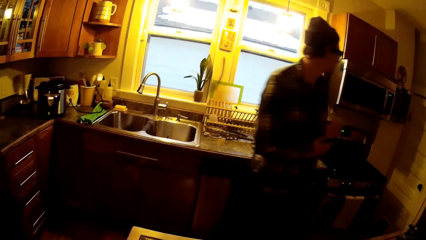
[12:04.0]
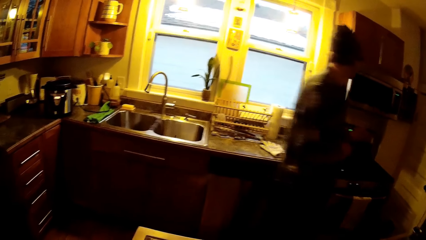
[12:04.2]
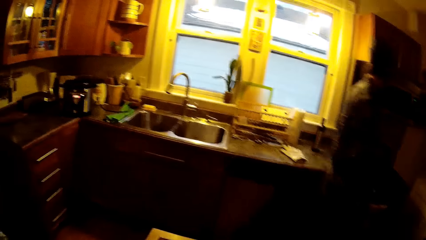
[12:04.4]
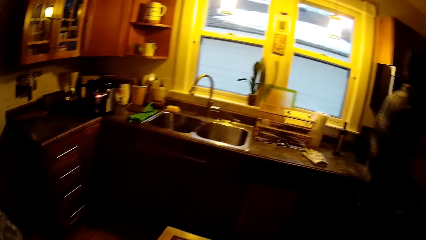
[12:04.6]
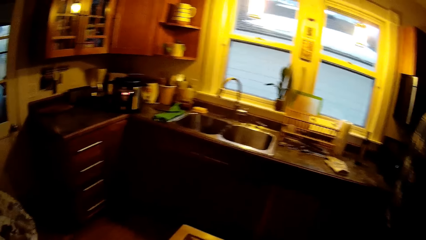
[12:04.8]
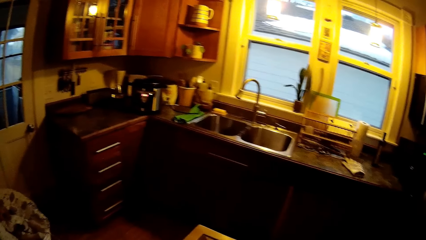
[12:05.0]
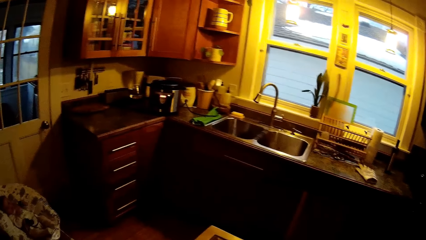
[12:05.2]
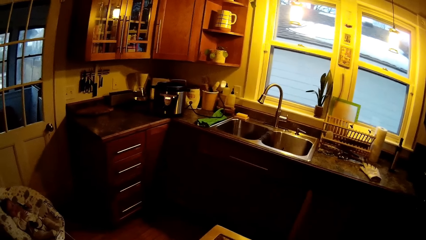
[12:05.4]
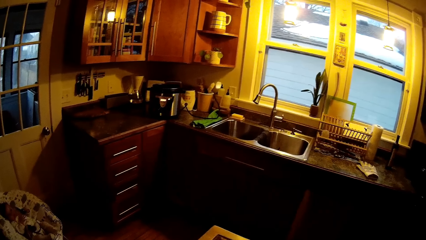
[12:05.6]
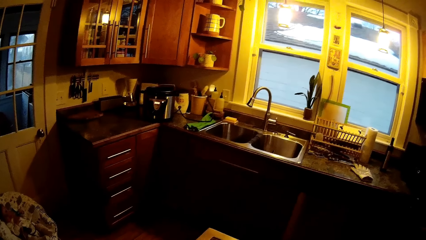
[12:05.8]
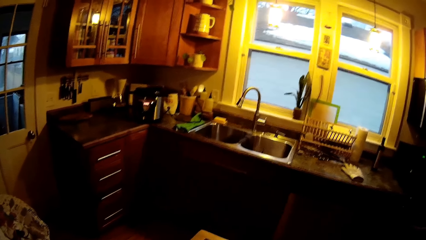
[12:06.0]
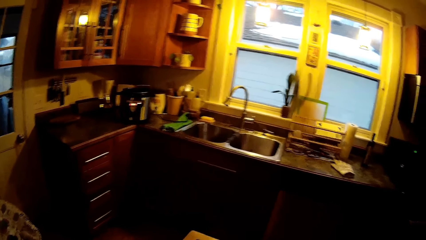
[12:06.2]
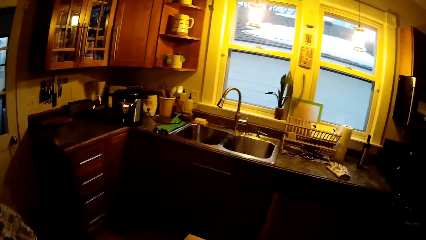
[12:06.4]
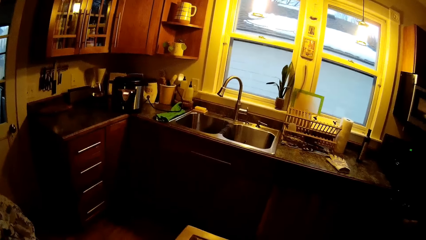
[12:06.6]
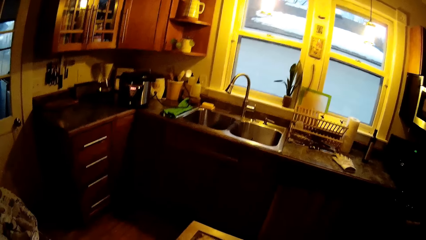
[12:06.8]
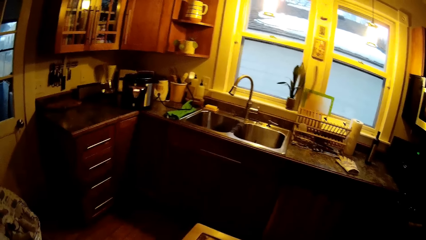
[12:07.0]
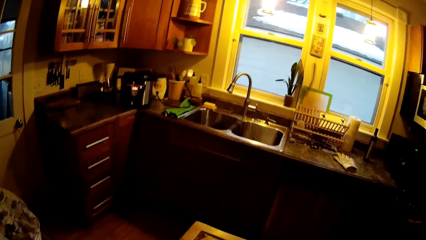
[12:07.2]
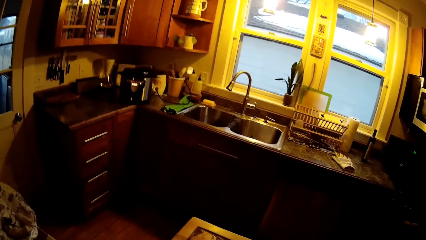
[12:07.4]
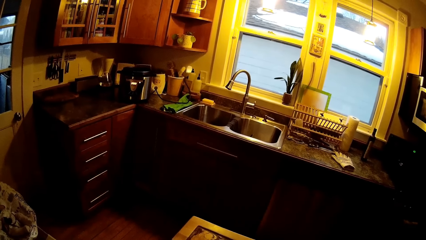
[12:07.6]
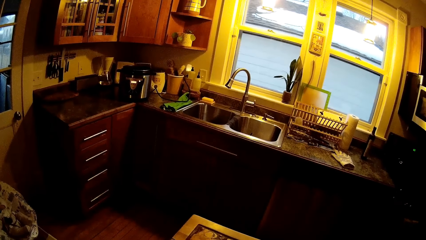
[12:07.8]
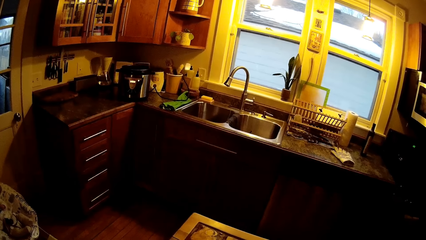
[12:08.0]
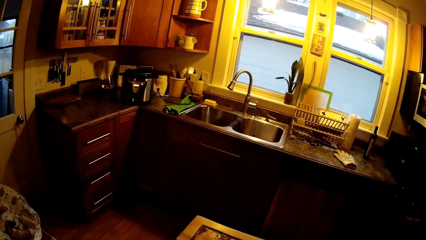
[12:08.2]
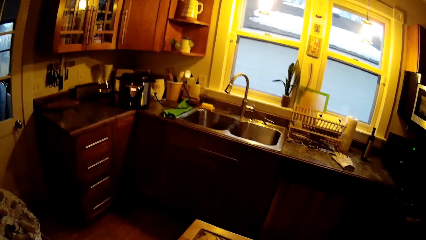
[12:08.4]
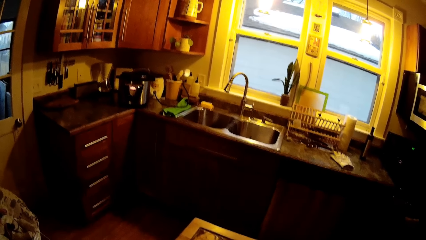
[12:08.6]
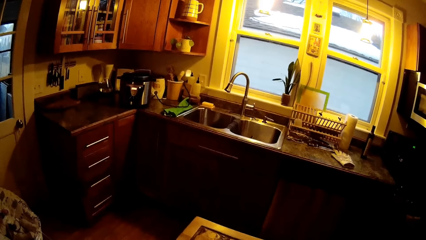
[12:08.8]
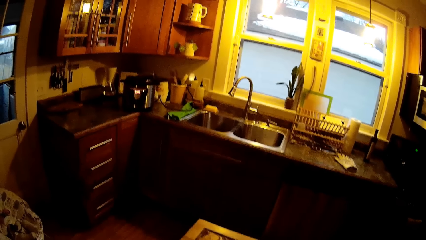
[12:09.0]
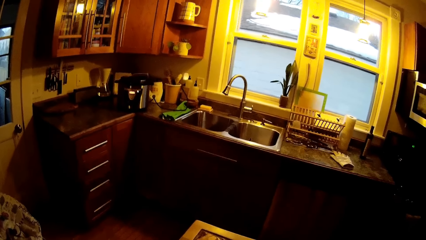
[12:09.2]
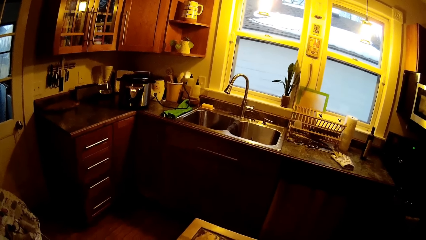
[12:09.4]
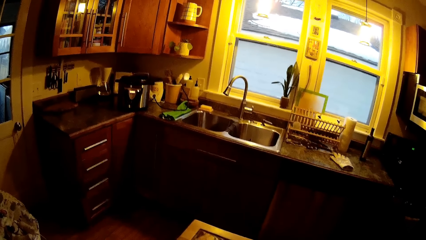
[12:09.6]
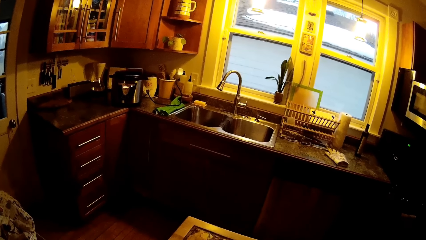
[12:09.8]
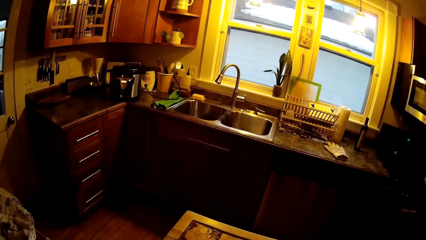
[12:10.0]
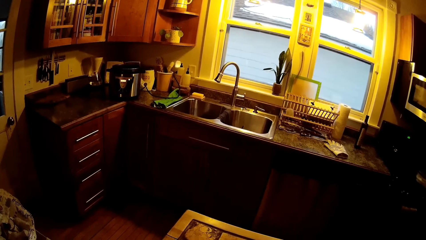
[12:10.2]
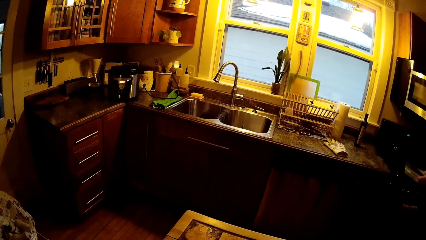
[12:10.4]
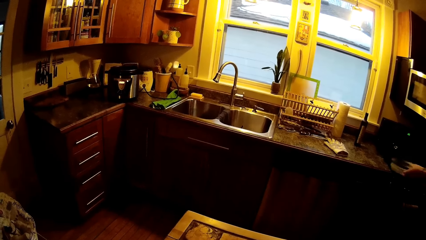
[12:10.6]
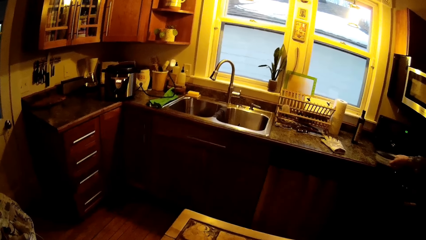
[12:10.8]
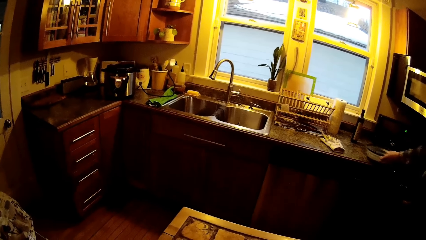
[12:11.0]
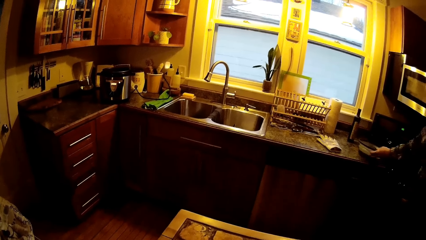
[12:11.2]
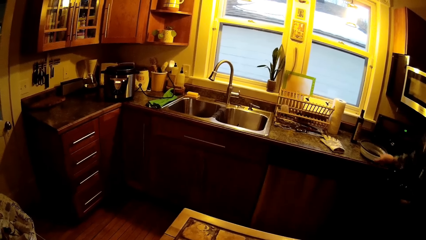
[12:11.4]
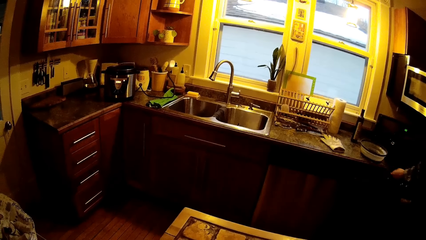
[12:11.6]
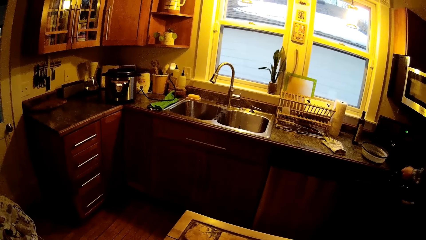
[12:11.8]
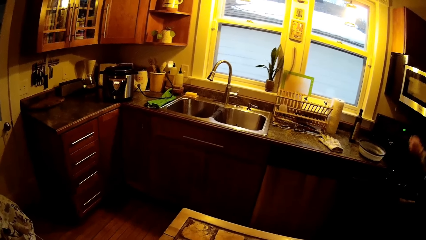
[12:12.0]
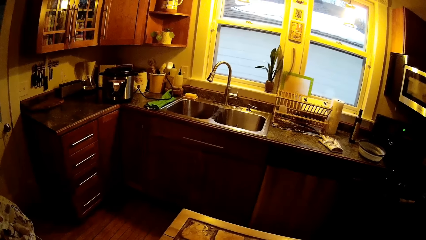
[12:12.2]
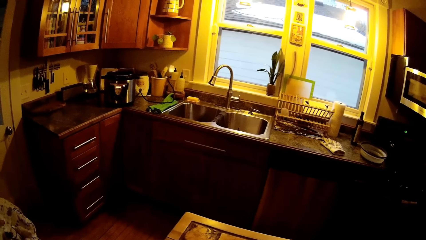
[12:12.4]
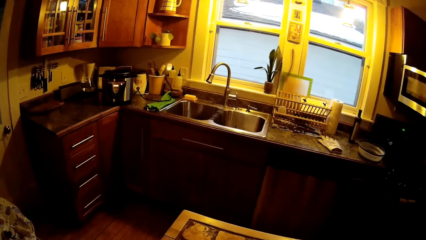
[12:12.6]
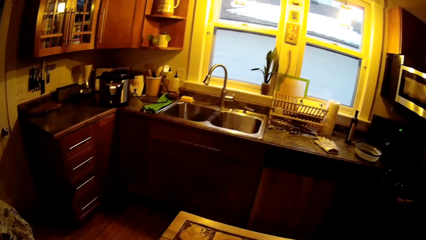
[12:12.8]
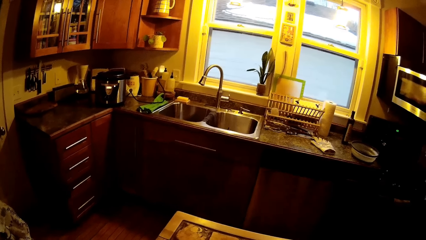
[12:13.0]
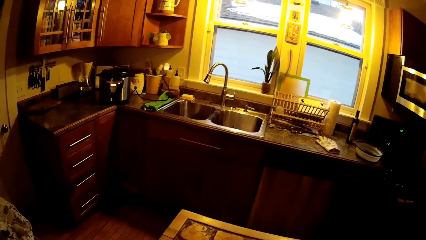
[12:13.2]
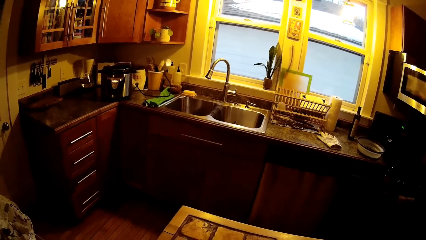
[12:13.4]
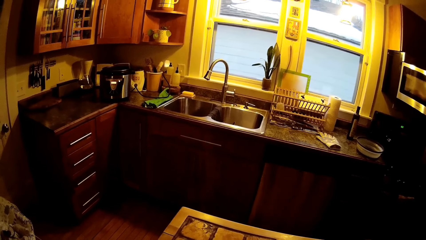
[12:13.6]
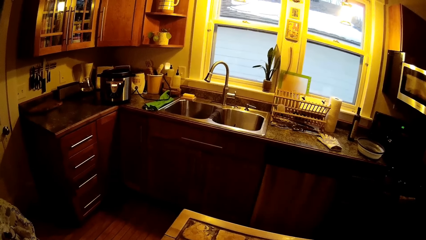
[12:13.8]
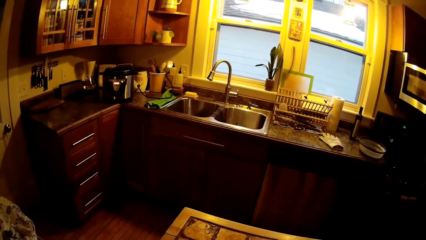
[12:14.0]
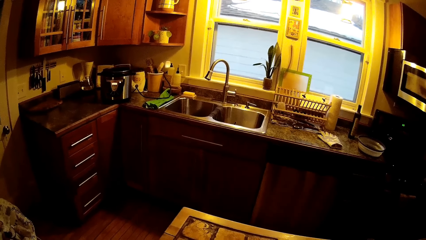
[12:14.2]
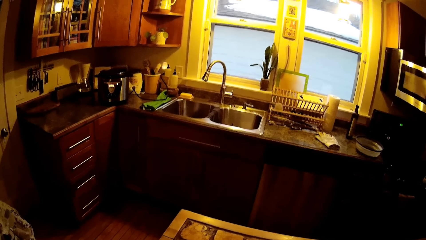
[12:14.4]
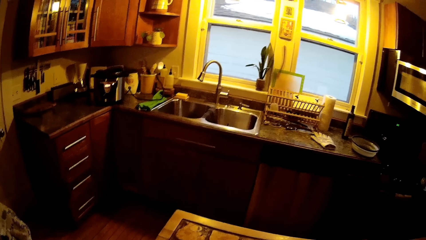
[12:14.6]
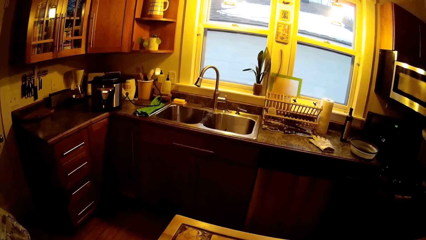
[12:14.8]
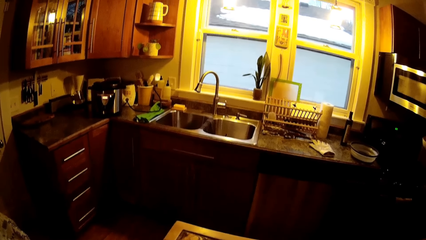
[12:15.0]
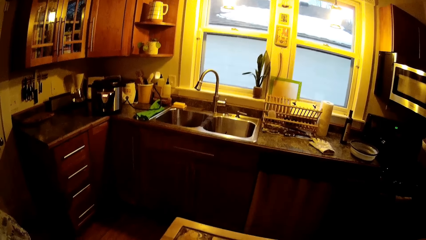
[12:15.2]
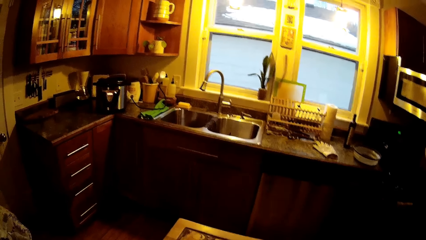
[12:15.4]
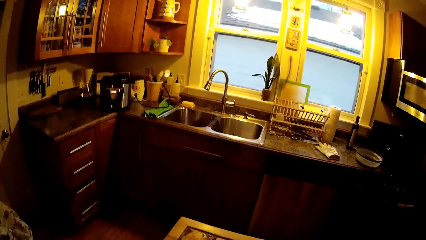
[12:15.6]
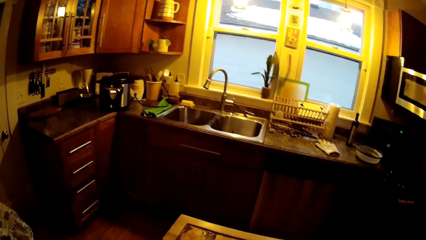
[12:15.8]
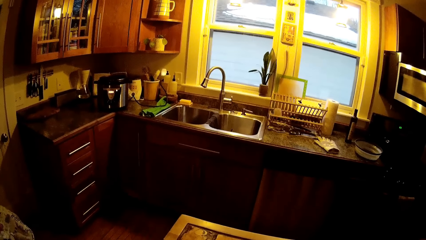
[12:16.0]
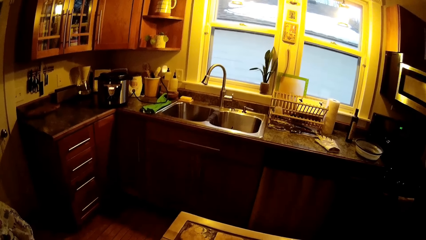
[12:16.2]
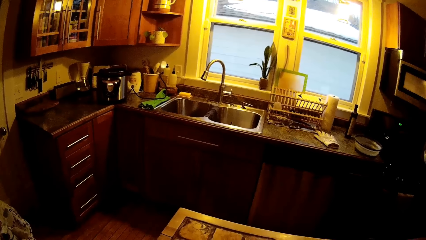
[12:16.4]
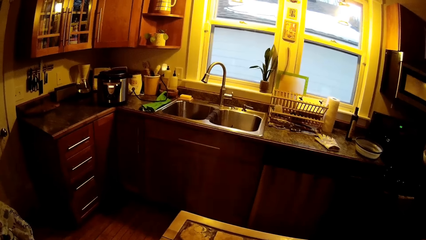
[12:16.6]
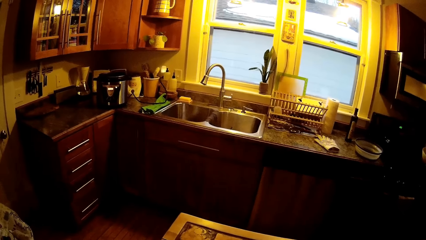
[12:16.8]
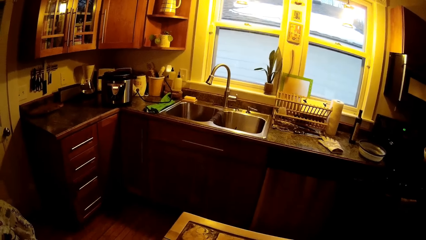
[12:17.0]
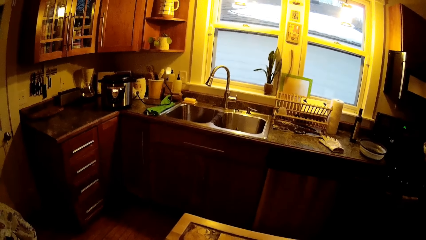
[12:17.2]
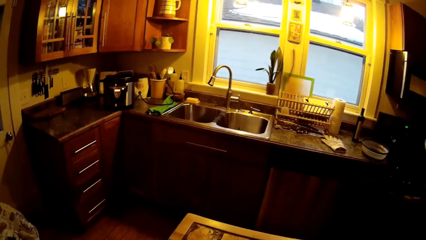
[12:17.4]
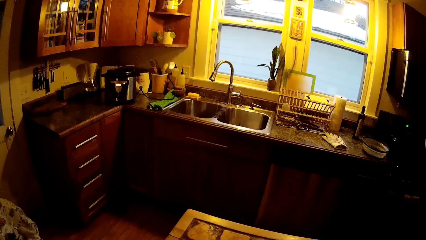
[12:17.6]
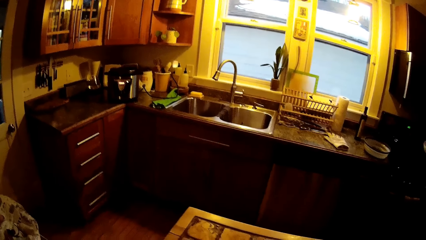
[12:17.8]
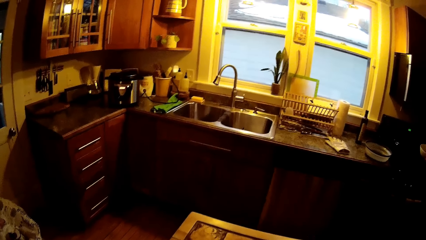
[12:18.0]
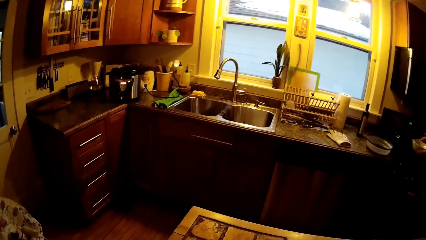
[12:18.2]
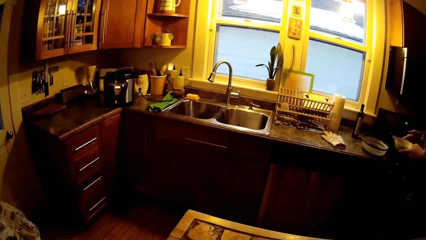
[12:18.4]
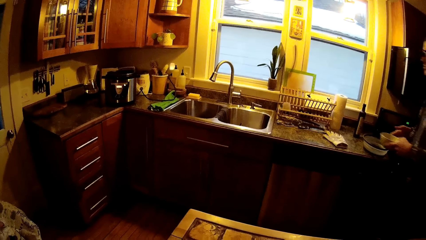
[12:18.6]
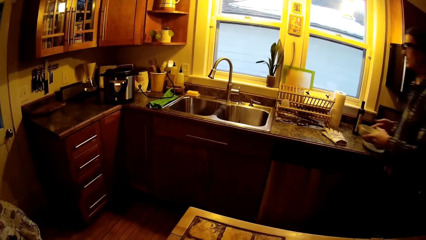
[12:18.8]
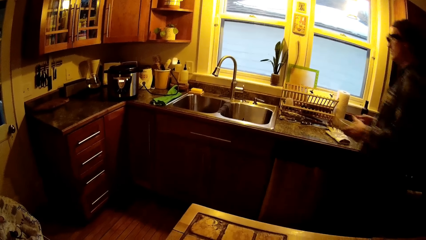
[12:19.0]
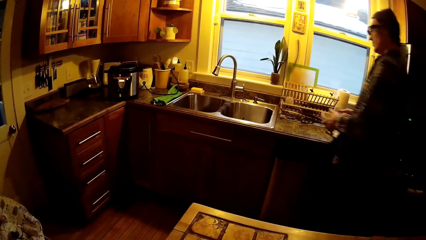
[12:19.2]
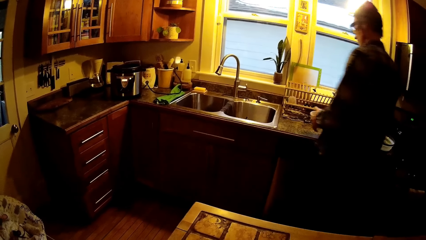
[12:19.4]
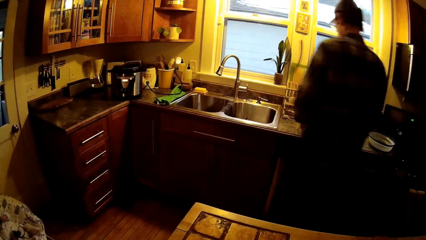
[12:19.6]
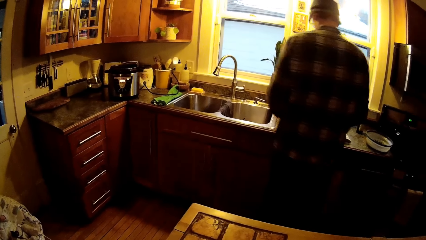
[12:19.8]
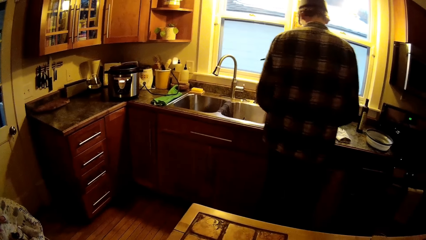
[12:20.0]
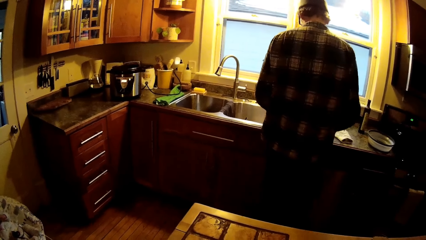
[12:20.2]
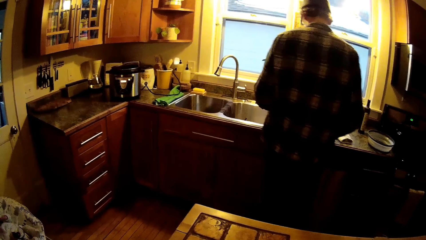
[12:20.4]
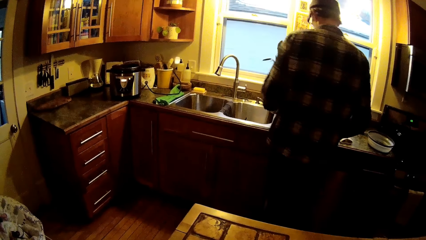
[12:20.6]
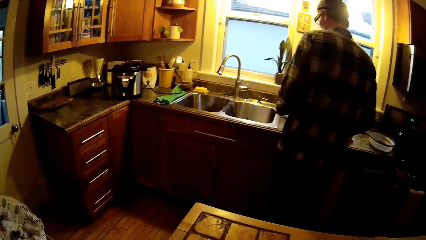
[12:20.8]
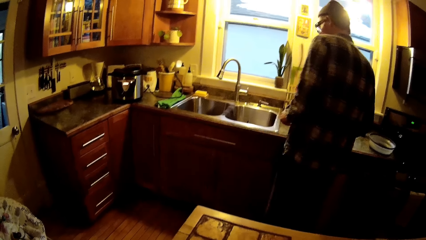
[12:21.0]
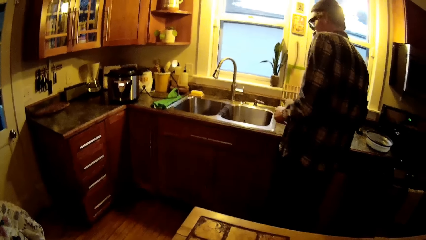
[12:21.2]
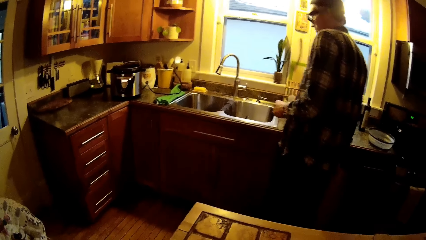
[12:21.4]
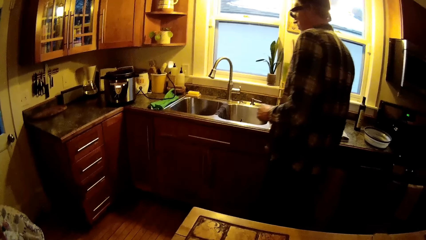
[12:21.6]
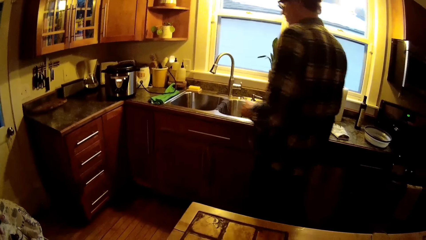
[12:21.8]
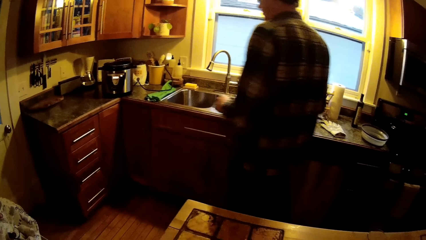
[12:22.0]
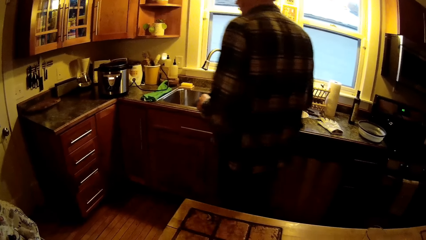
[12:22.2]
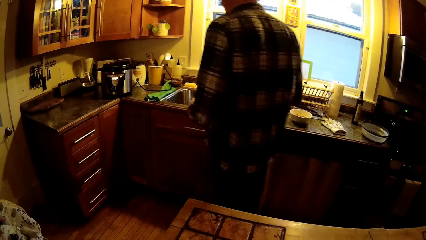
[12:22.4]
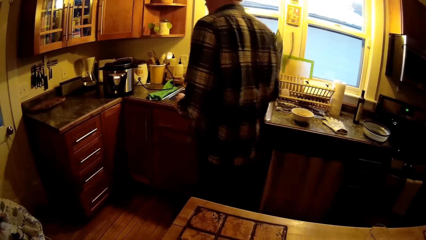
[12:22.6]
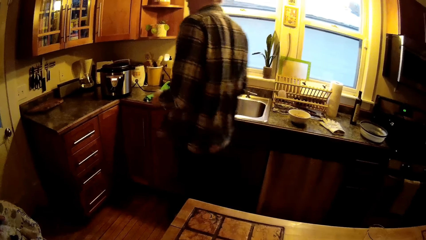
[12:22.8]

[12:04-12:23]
A man walks away from the camera wearer. The camera wearer converses with the man. The man holds a plate. He drops a sieve on a countertop with his left hand. He puts the plate on the board. He holds the plate with both hands and drops the plate in his hands on the countertop.
